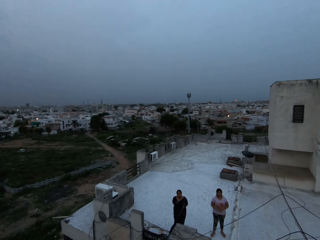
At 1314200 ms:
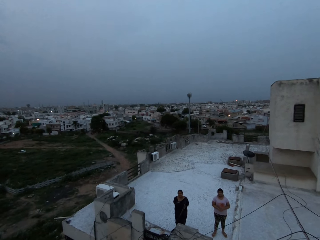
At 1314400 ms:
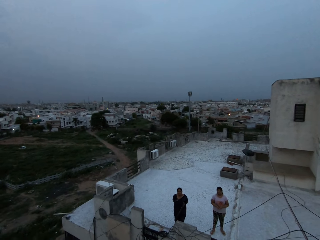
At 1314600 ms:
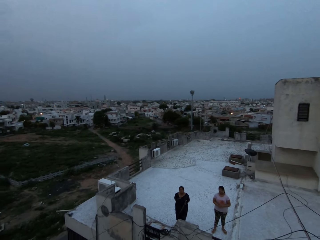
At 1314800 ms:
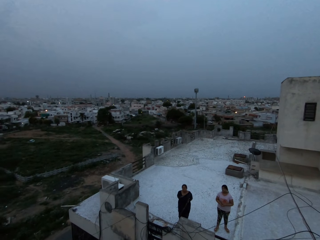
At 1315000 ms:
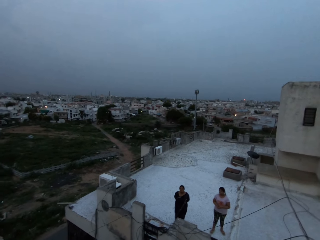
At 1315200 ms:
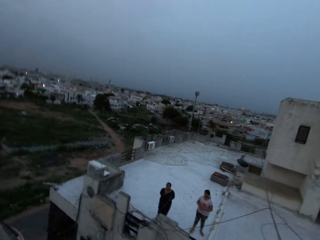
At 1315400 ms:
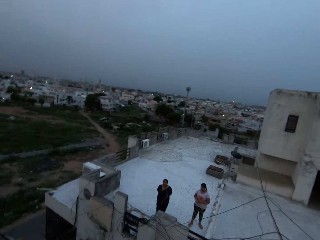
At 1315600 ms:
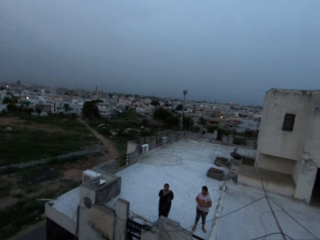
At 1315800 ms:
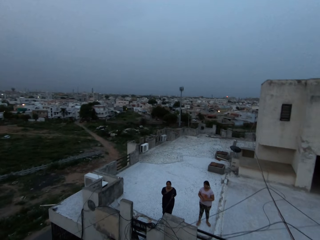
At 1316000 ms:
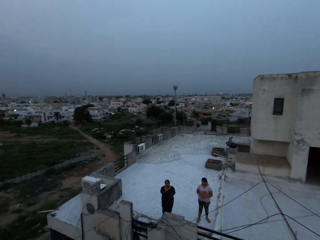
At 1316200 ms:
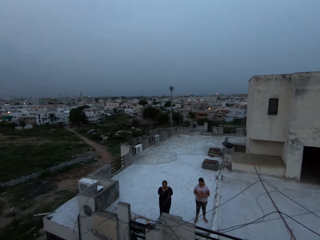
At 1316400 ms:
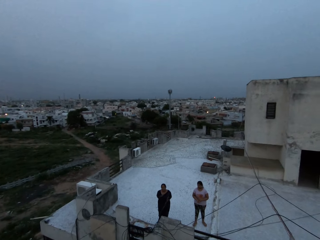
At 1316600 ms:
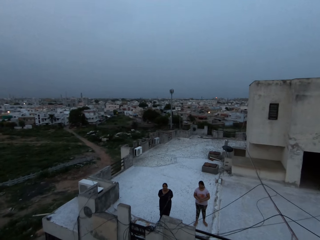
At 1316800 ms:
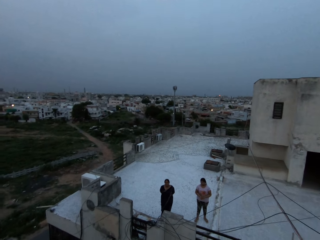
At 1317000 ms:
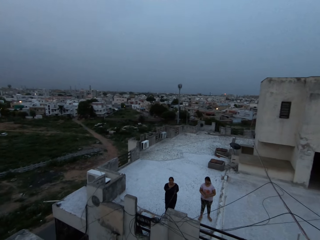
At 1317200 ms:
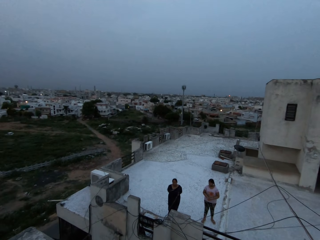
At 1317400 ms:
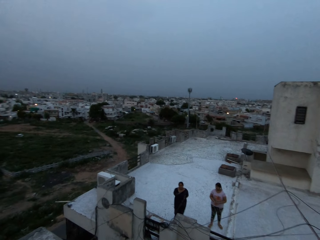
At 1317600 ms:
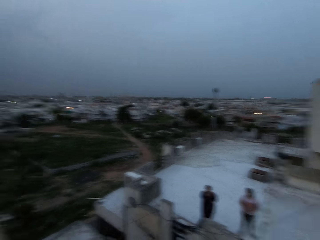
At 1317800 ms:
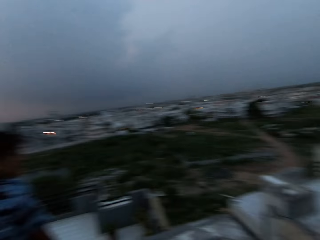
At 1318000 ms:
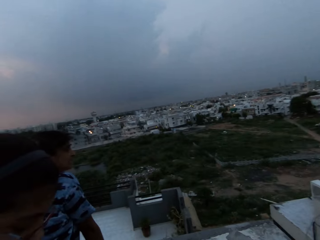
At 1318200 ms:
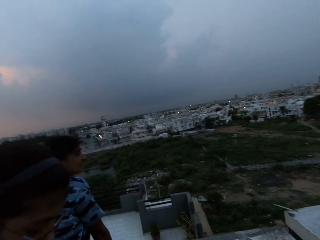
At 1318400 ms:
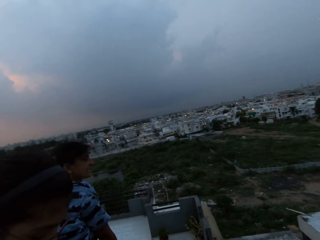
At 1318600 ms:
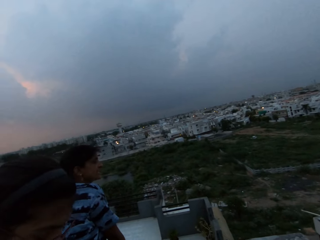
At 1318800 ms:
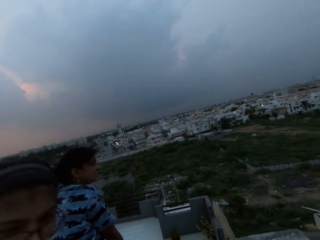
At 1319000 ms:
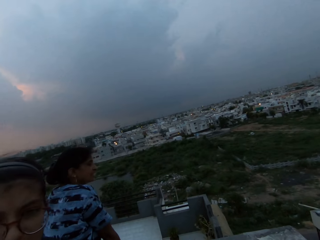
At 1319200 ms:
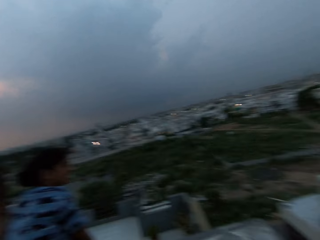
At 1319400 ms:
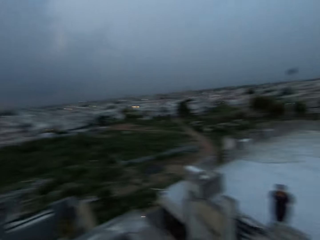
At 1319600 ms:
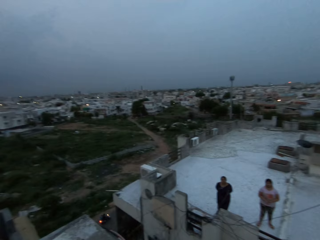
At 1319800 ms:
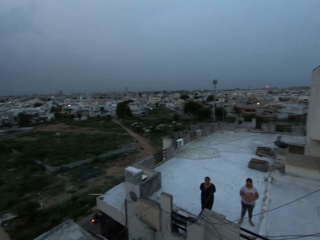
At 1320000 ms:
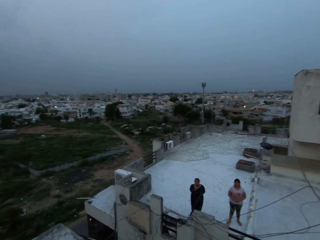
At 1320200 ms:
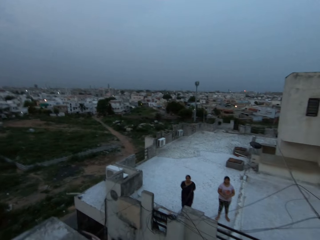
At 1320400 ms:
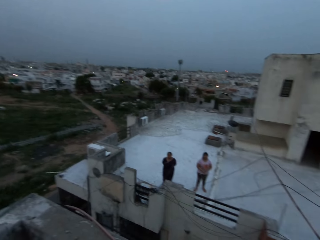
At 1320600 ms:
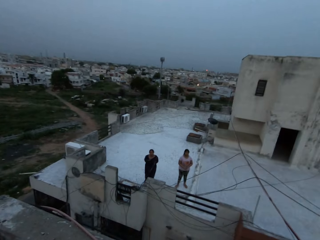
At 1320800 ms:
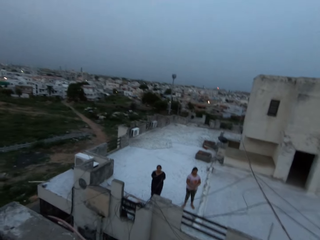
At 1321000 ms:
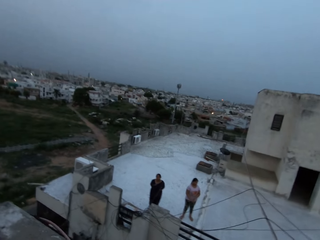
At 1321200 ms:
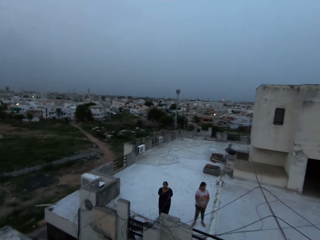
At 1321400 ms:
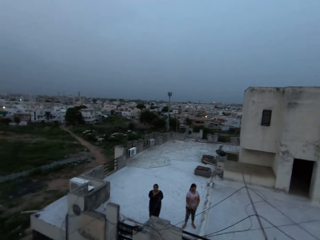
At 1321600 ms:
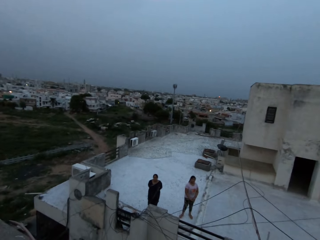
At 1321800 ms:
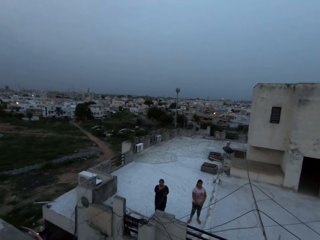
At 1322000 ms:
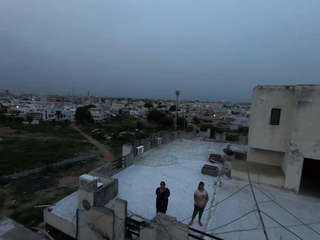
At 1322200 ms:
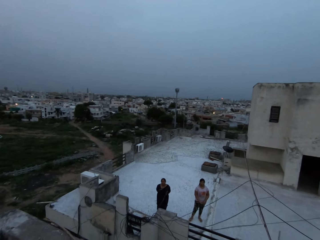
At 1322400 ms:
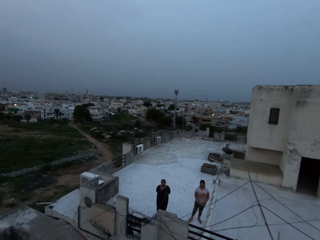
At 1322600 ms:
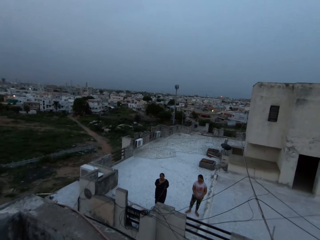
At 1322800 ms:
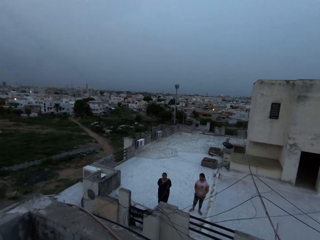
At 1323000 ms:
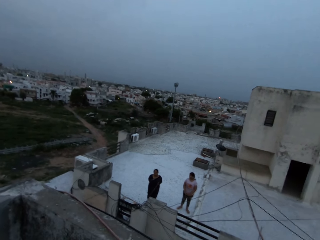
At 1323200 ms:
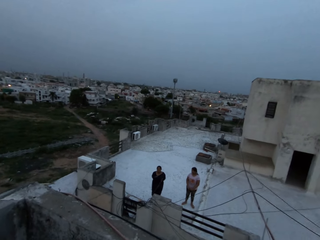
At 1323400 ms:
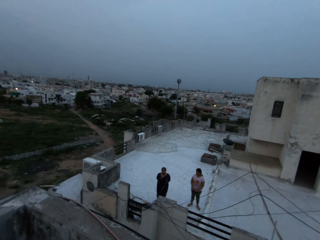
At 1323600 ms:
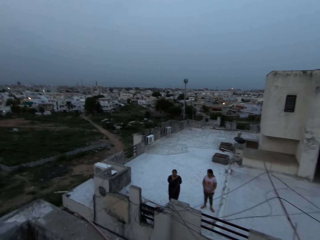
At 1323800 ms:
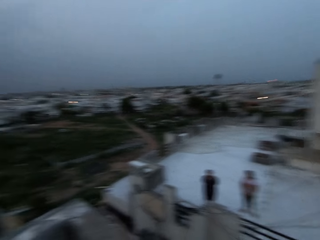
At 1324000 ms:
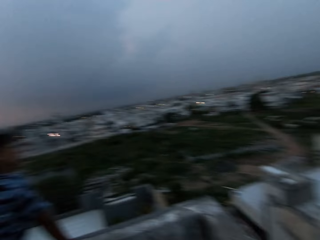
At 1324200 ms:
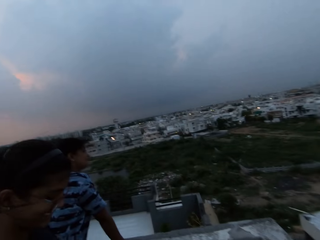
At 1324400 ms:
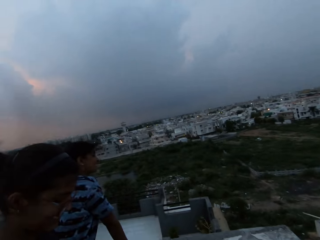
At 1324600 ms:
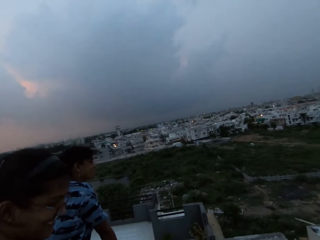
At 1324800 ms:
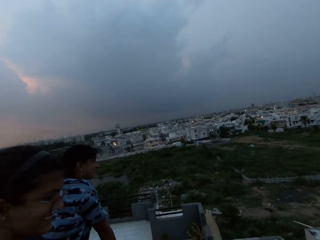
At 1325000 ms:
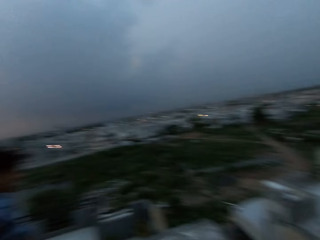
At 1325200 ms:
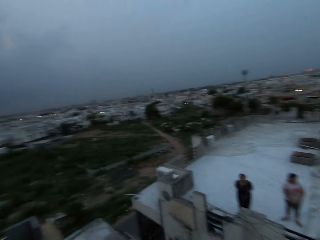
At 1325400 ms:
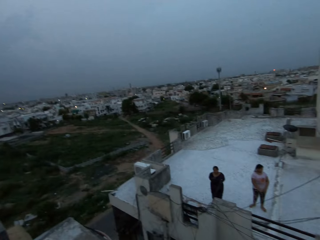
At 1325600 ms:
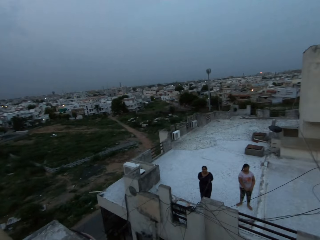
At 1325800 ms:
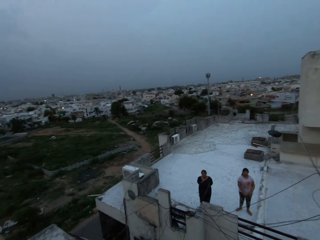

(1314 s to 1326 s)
The woman talks to another woman. The camera wearer talks.

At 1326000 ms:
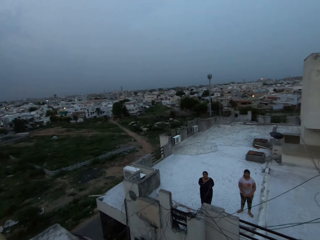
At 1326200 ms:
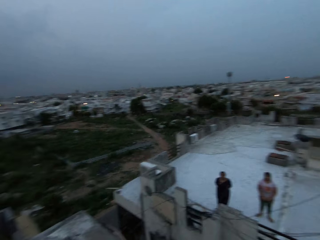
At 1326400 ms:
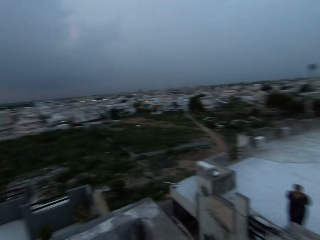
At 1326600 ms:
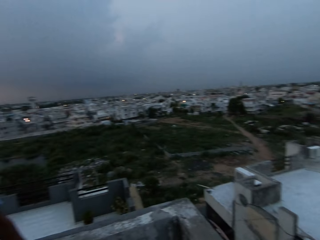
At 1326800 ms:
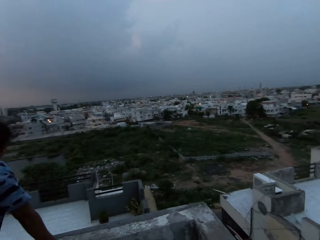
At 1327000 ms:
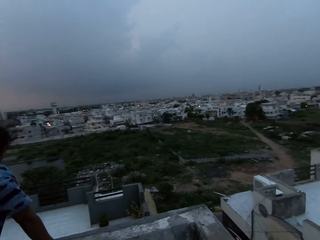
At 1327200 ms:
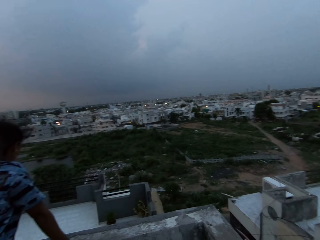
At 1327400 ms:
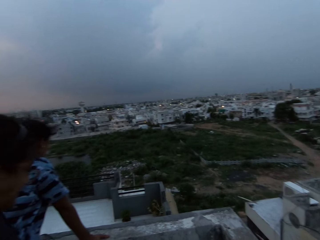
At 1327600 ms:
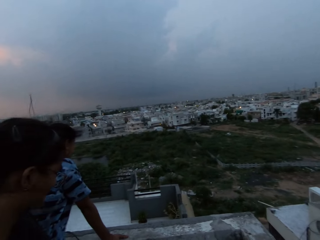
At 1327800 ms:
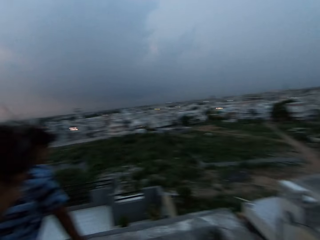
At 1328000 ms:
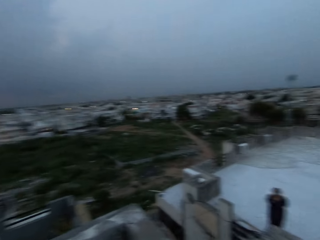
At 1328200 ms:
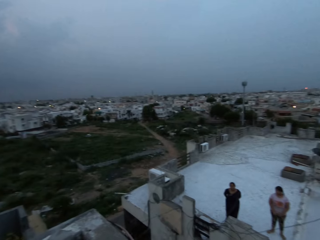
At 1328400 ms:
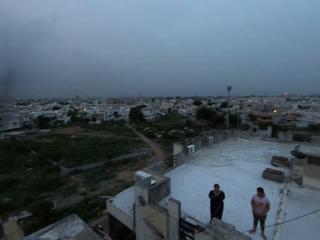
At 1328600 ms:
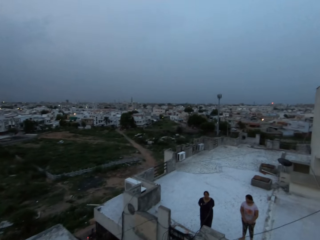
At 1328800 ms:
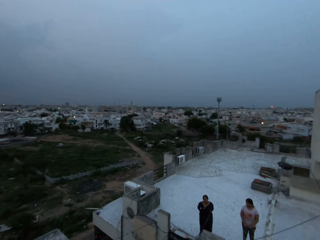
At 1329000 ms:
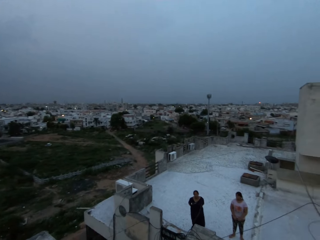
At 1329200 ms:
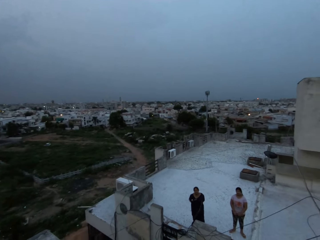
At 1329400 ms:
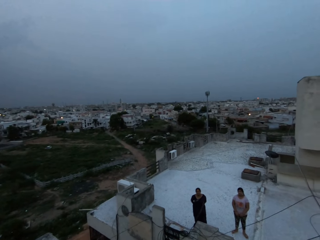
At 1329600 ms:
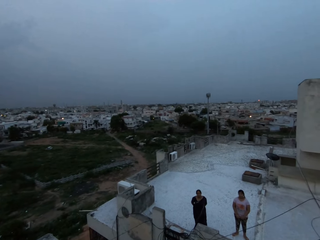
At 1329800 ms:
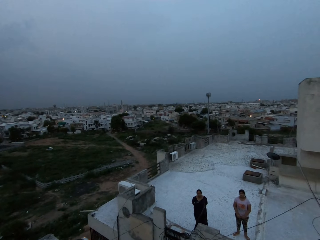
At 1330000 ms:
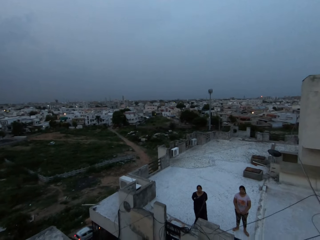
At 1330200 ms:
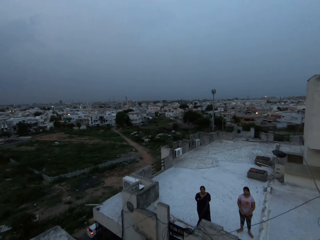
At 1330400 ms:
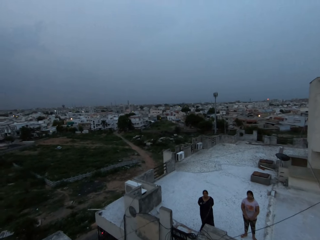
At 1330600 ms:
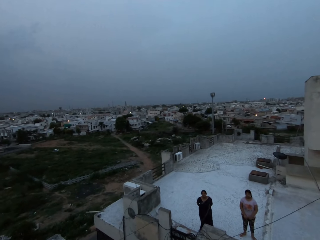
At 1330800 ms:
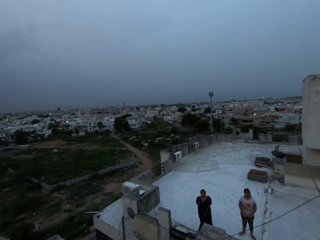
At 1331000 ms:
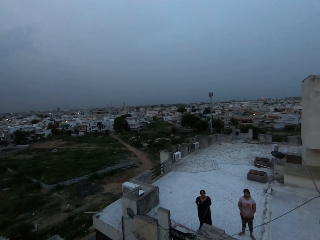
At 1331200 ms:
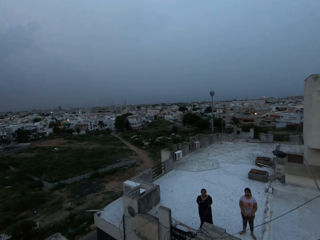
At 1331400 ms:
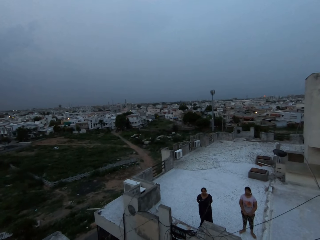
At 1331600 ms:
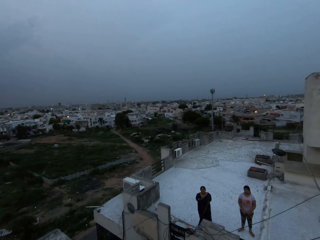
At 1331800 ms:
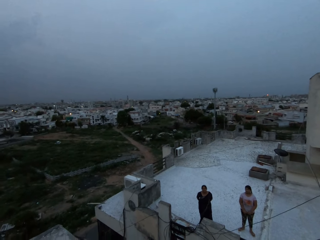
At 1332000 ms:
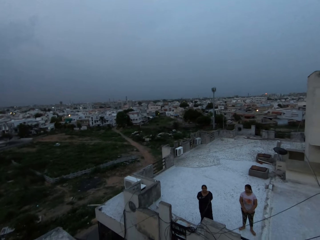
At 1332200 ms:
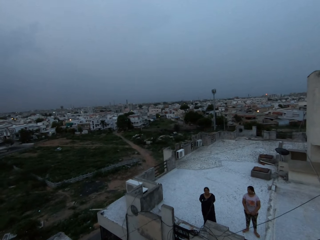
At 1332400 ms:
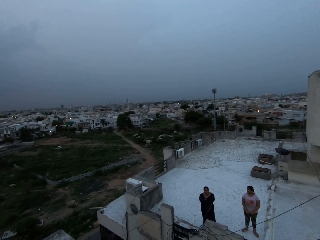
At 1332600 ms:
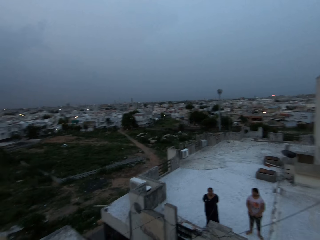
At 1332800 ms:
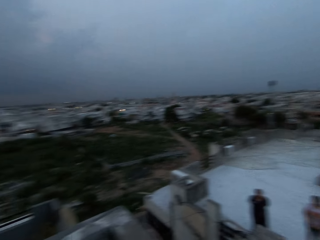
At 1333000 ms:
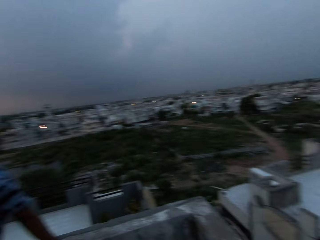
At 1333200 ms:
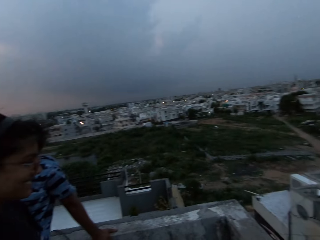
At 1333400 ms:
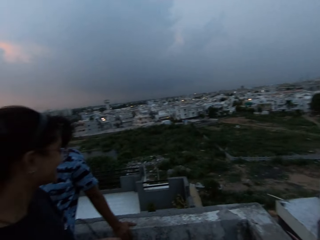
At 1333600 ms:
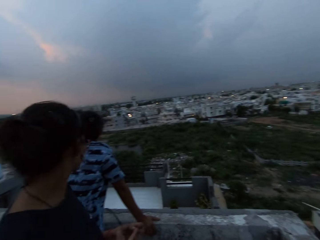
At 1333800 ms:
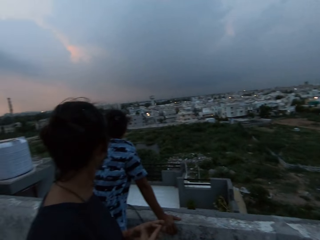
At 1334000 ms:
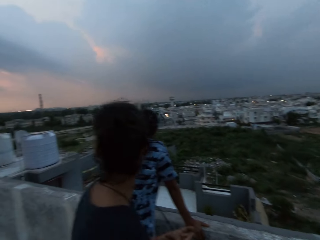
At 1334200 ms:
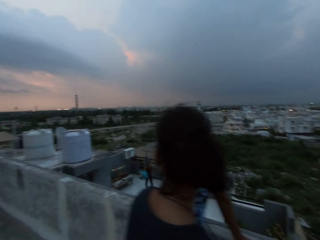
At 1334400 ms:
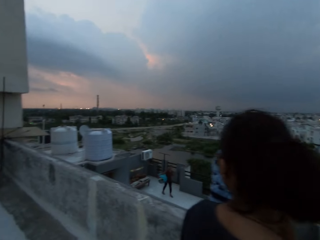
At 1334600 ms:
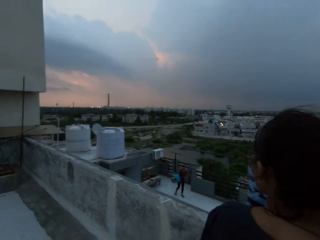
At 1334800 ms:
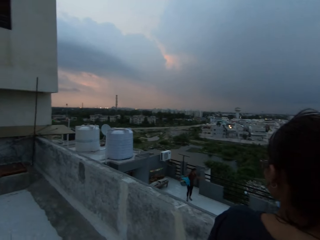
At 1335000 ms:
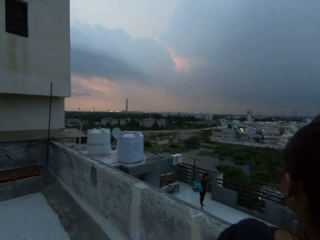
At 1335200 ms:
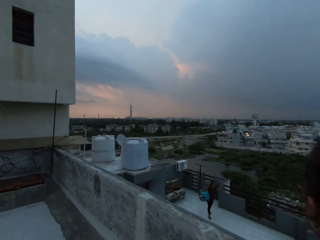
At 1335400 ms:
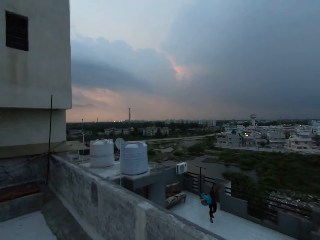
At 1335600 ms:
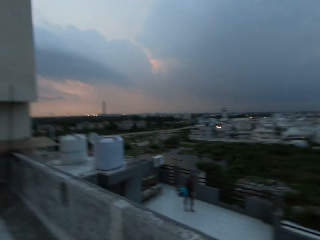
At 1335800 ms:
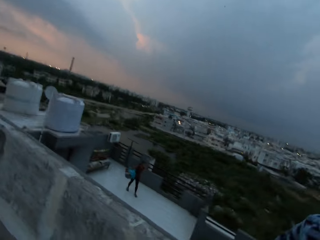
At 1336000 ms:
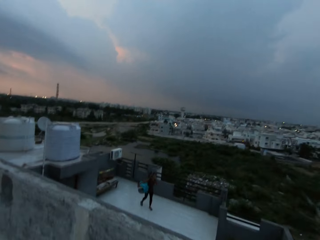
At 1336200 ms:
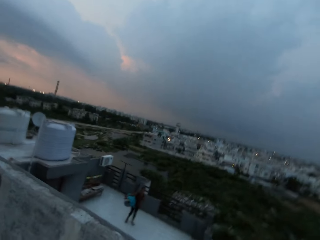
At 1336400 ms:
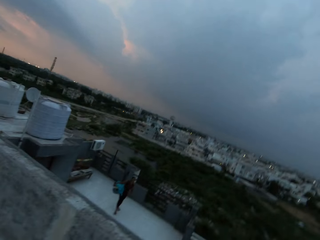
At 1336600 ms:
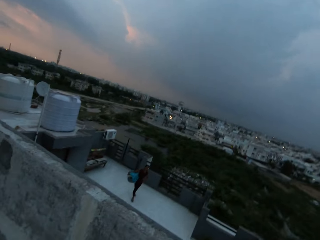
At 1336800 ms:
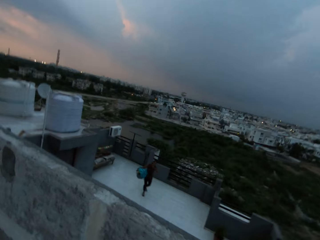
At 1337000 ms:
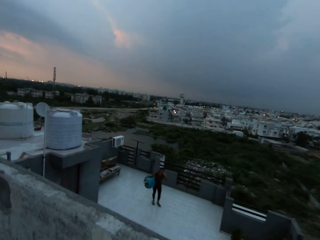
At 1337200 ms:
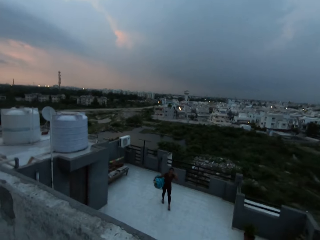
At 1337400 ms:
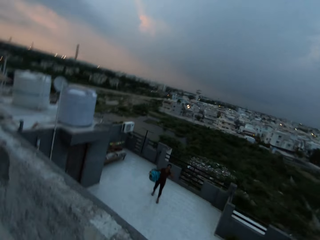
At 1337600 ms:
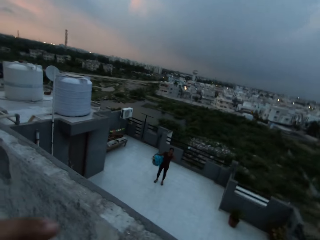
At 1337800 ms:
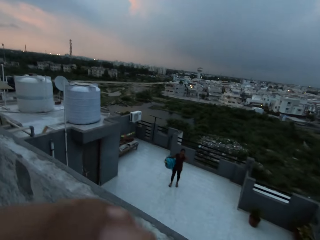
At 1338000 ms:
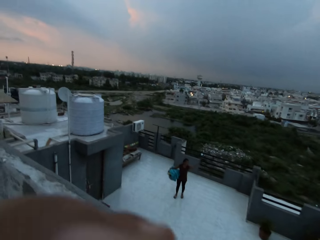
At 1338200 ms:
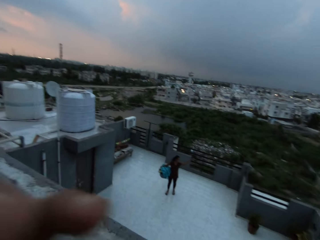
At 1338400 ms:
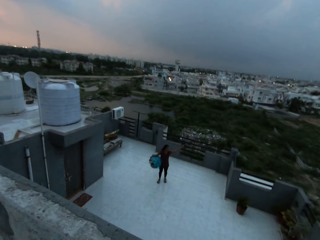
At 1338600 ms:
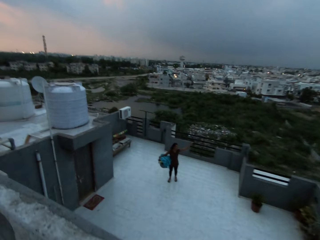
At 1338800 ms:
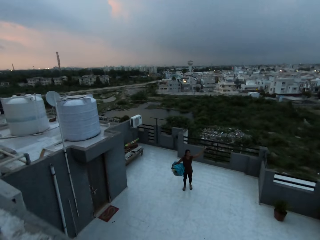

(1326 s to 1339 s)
The woman converses with the camera wearer. The camera wearer walks around. The woman gestures with her left hand. The camera wearer adjusts his shirt with his left hand.
